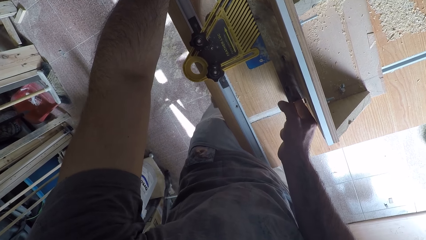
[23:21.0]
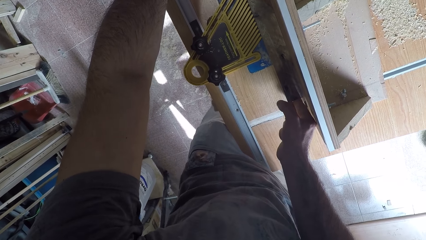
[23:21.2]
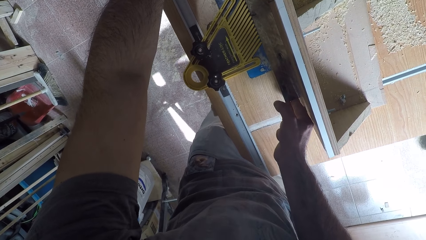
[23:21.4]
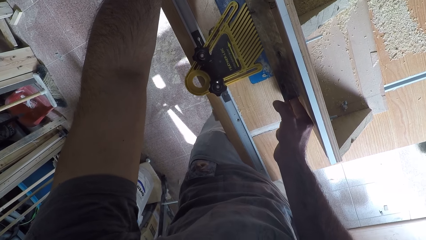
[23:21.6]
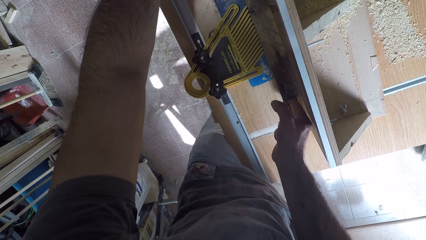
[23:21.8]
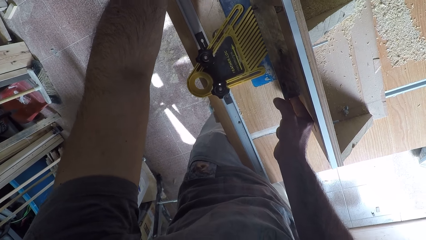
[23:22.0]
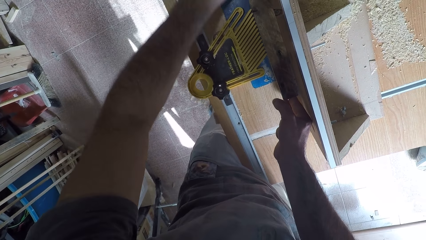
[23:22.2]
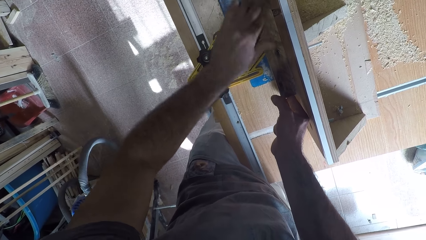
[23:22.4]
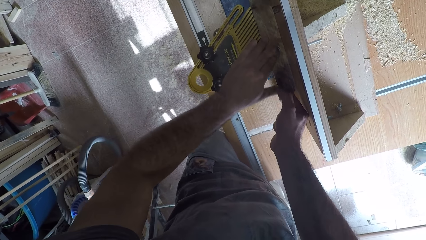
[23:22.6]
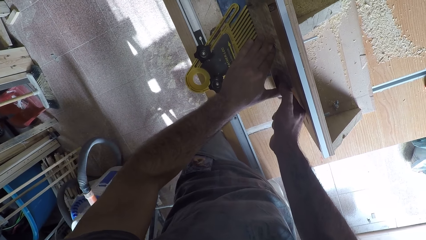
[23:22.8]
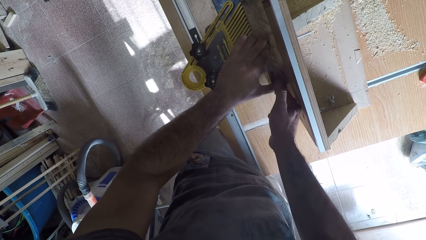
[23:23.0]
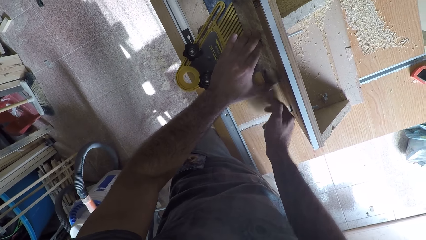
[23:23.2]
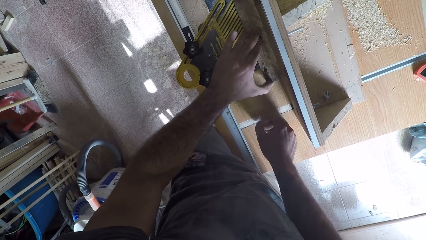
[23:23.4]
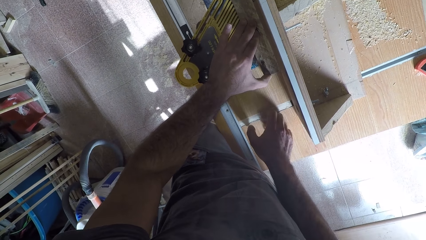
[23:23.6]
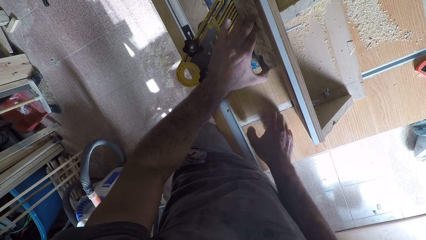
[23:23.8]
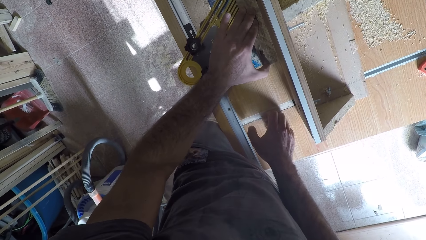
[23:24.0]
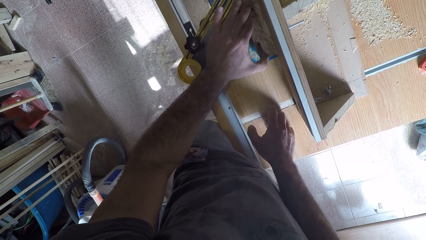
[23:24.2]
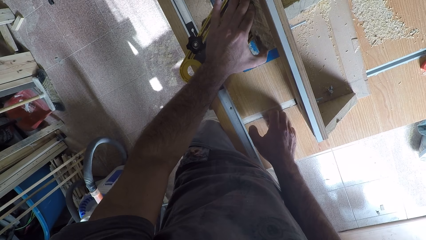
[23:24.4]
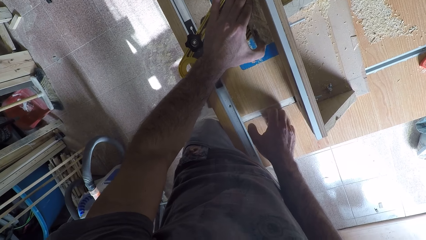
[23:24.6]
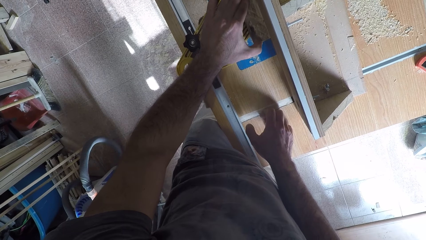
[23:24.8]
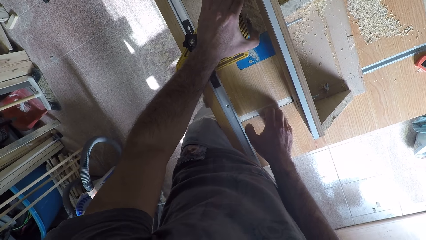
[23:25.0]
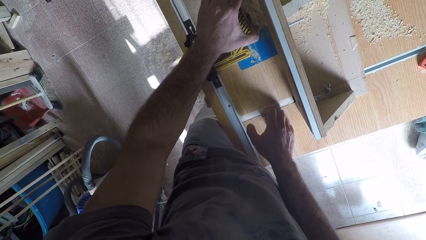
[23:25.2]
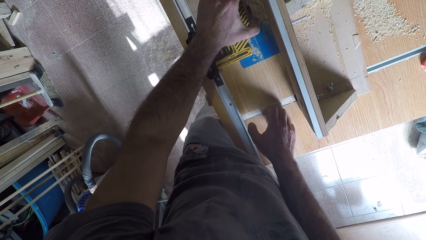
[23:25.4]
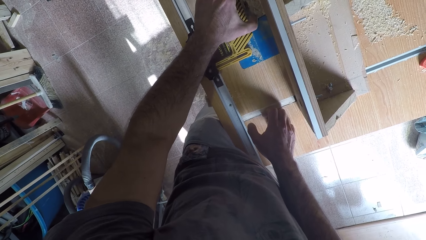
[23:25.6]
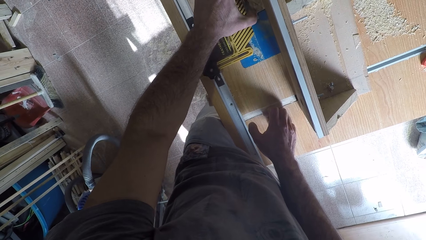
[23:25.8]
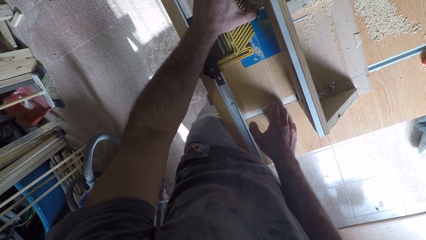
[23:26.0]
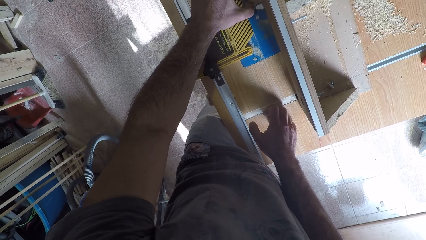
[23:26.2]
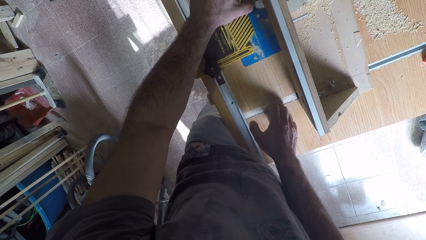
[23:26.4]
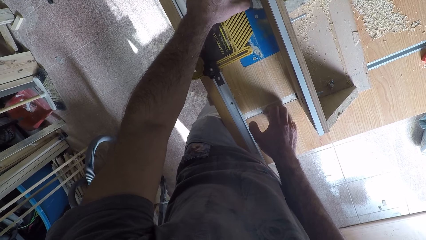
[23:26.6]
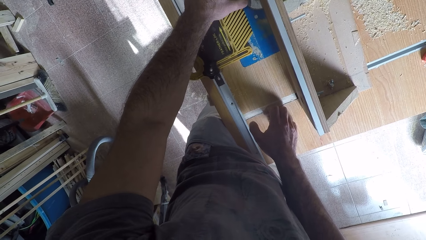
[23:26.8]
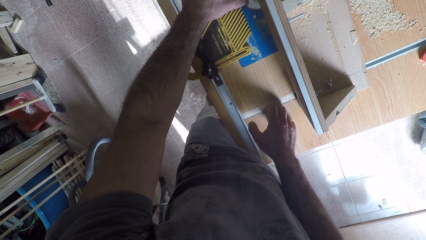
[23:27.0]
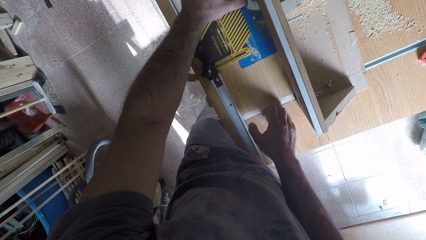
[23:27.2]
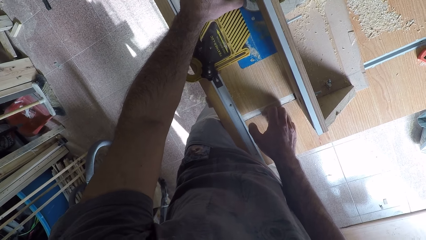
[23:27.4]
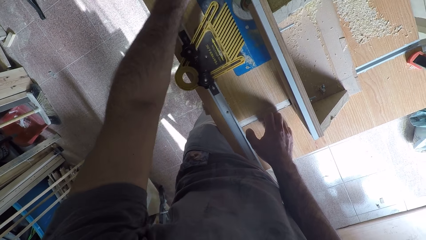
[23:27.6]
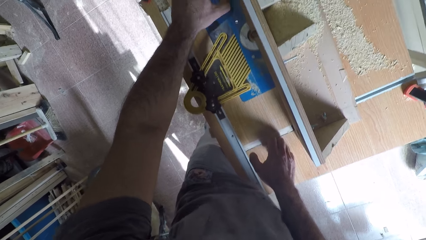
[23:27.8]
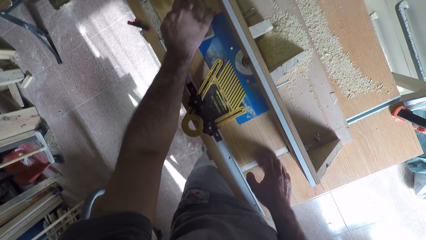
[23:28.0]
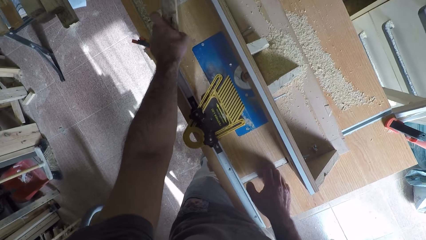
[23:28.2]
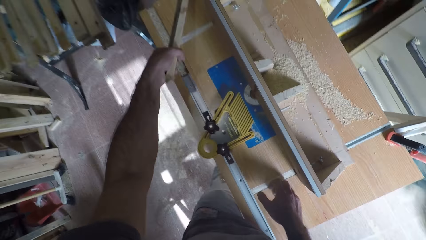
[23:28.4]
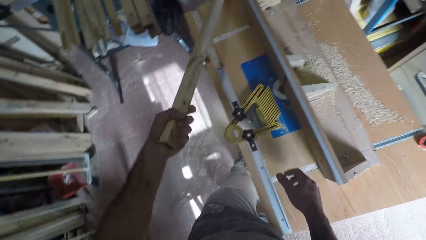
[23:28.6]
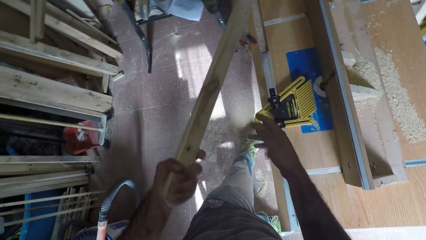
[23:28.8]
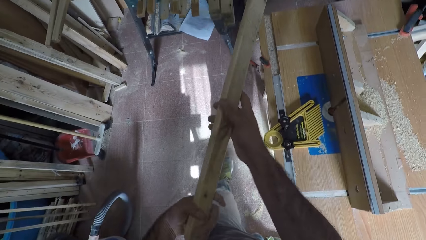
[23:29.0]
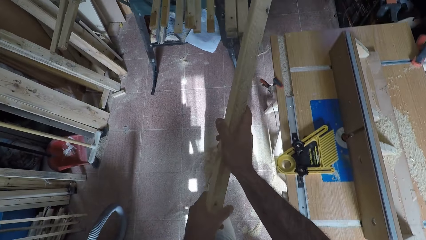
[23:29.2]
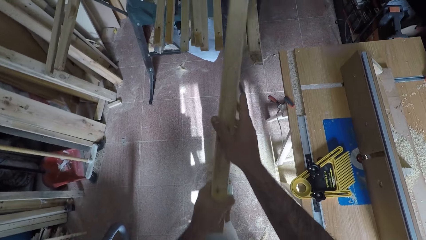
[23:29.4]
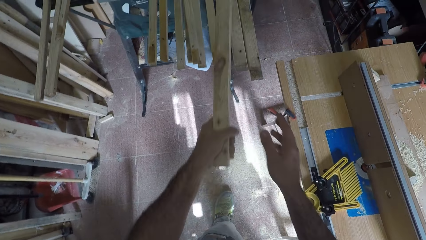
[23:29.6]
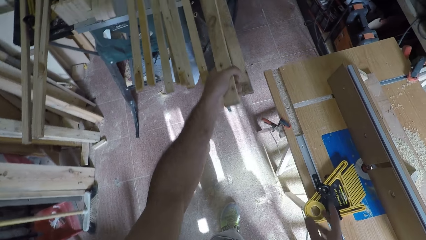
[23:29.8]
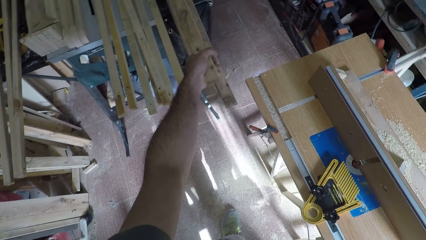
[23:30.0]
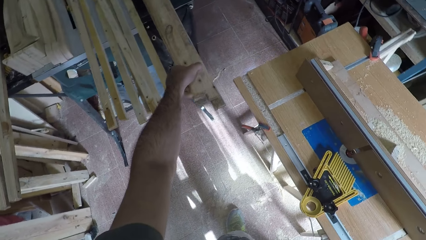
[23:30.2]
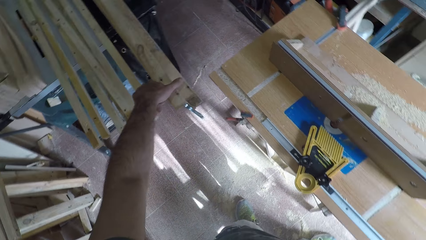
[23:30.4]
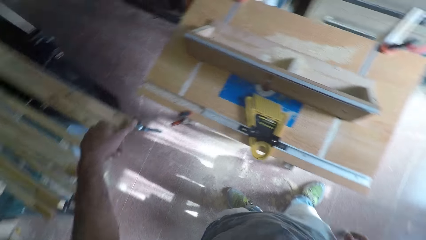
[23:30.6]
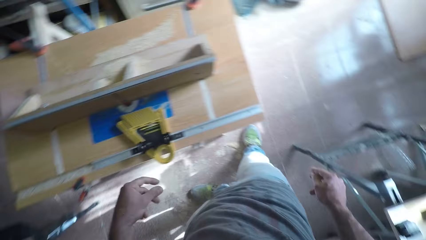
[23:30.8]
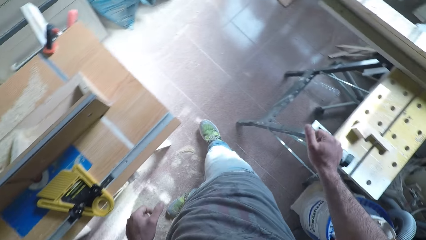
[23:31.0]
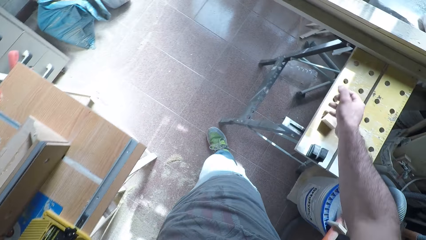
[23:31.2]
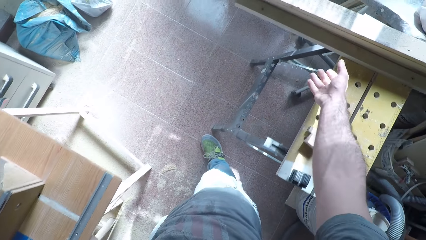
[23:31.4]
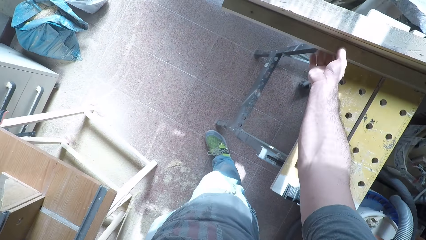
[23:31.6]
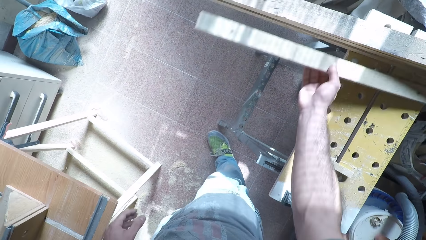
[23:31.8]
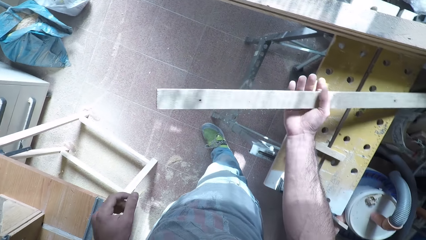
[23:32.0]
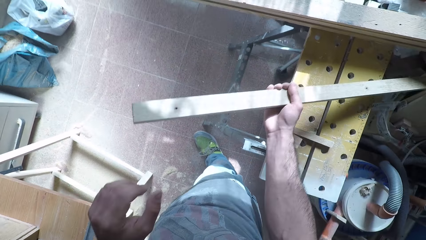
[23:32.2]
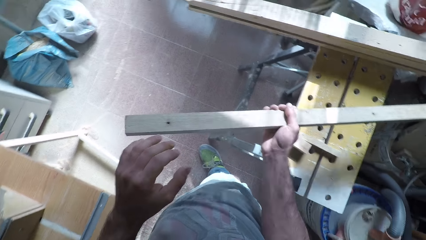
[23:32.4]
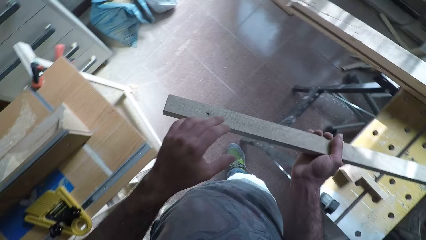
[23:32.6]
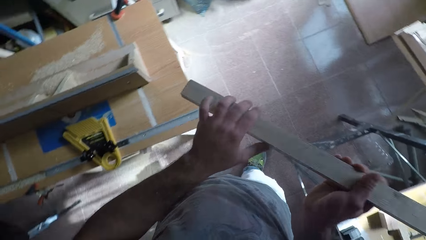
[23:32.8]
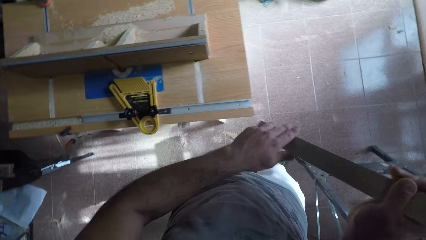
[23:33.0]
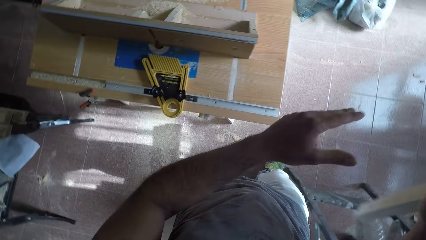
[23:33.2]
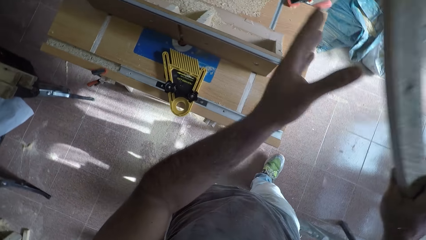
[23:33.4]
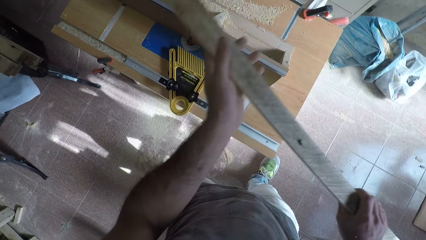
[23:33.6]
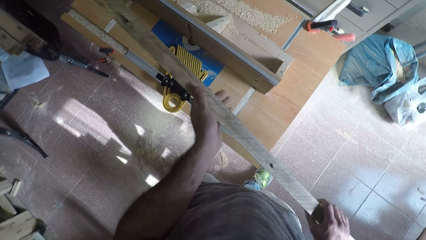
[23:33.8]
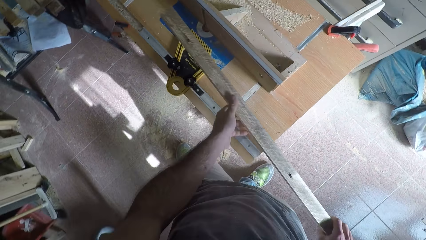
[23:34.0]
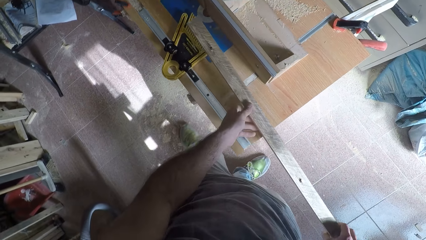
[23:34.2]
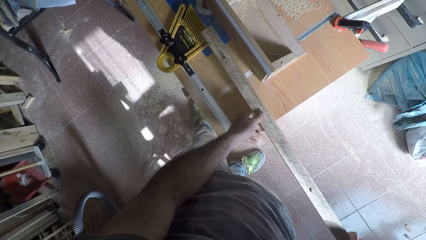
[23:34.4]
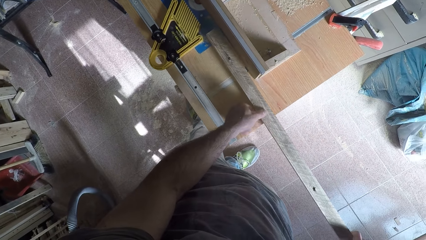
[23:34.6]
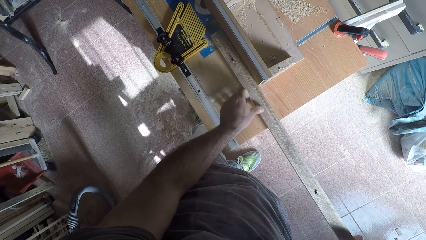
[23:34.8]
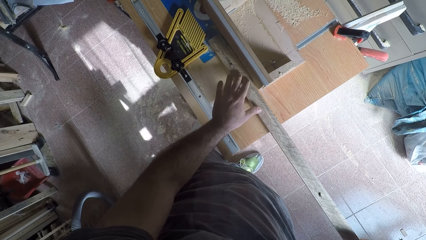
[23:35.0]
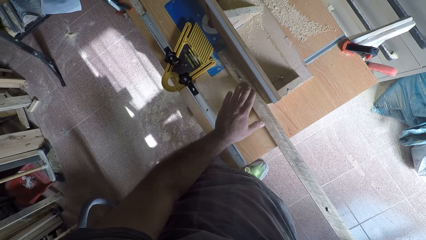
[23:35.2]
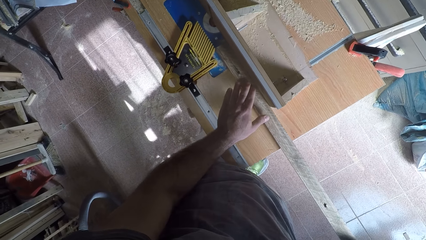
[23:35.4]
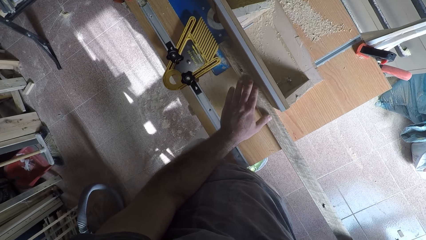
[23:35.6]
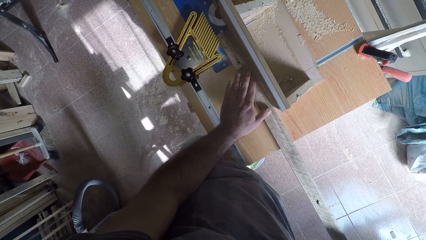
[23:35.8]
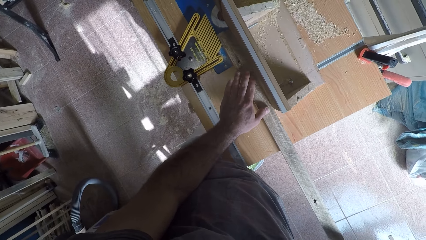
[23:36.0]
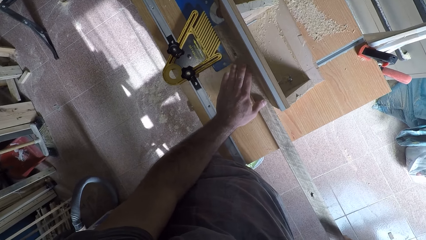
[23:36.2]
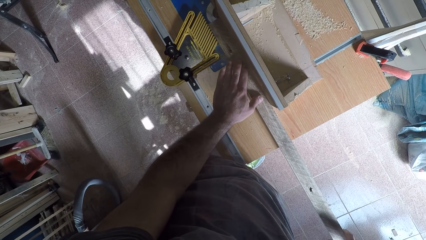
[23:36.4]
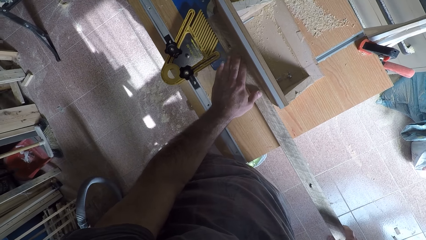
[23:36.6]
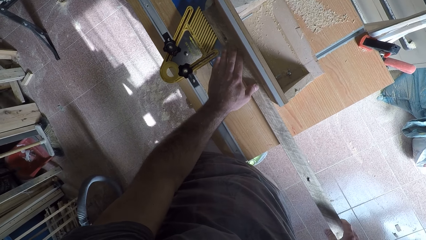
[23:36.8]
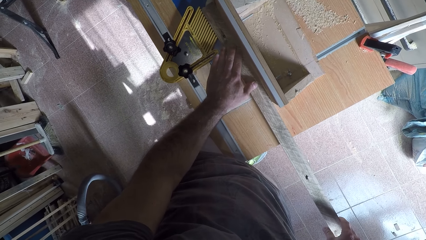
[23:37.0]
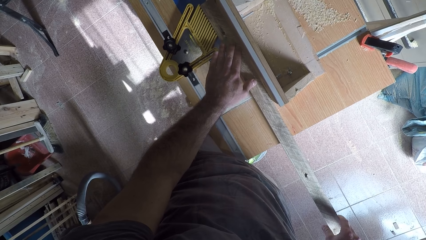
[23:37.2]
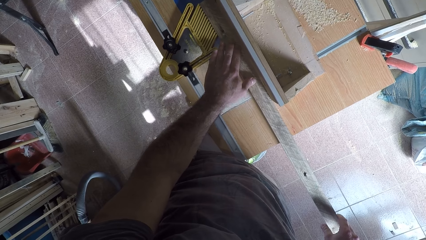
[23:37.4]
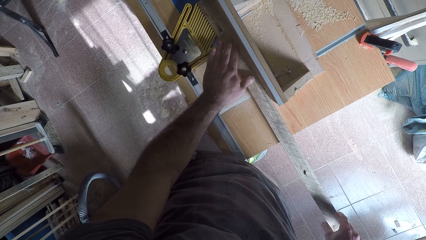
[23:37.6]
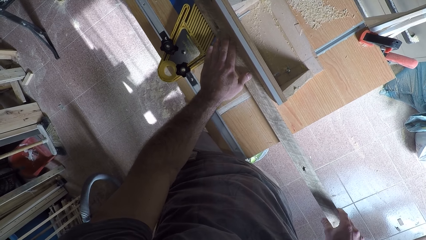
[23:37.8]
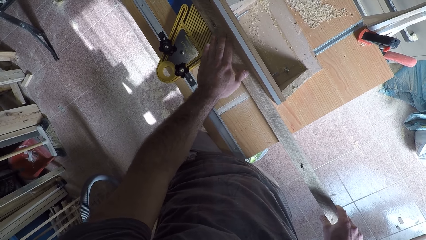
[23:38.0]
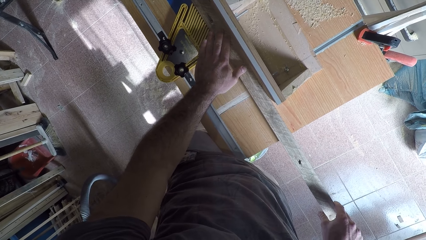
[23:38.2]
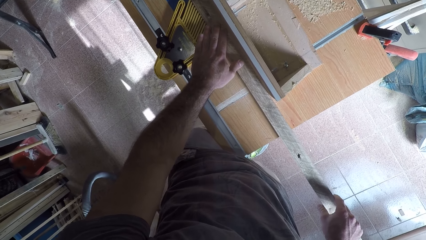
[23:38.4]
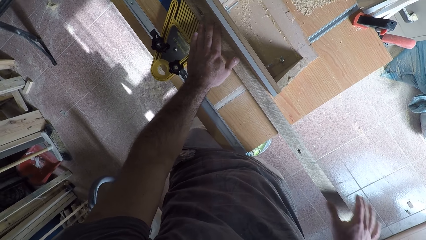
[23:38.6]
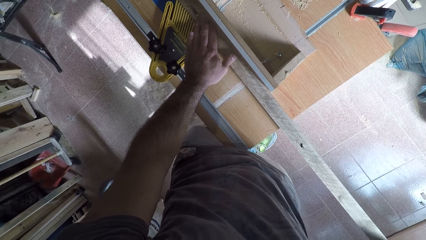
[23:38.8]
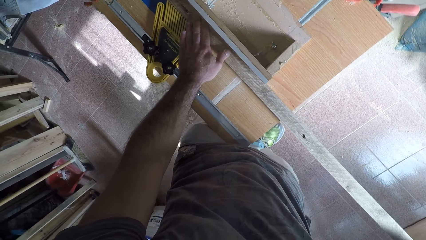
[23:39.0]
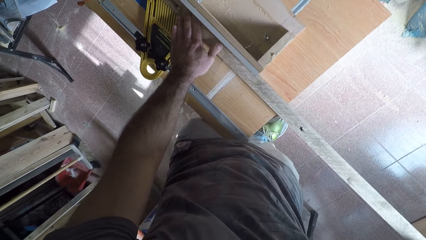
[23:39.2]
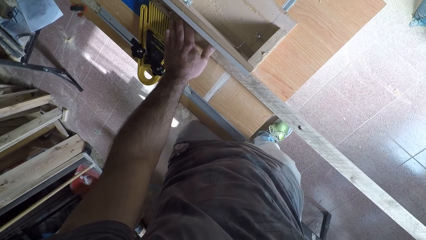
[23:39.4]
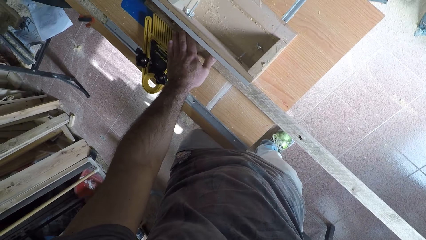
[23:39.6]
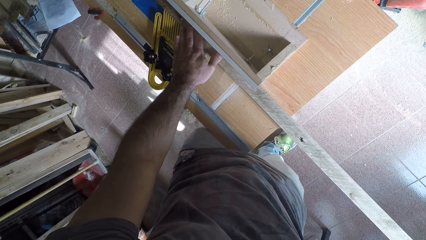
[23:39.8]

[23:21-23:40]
The camera wearer touches the table cutter. He takes the wood or timber off the circular saw machine with his left hand. He stares at the timber. He drops the wood with other woods. He picks up another wood with his right hand. He turns the timber. He places the wood on the circular saw machine. He works on the wood with the circular saw machine. He smoothens the timber.
